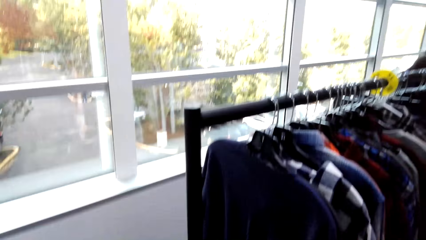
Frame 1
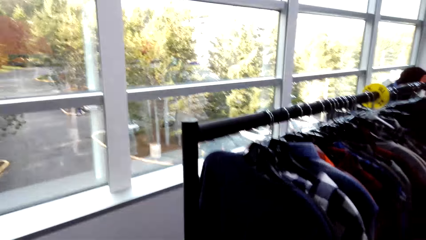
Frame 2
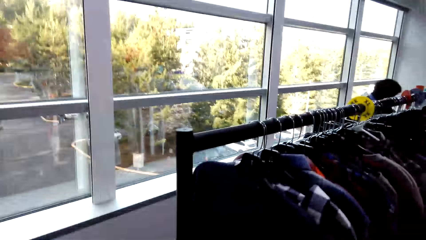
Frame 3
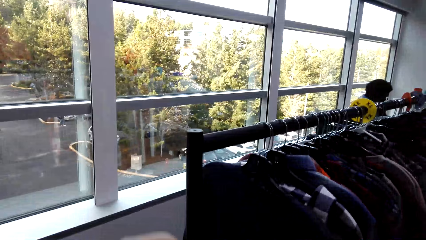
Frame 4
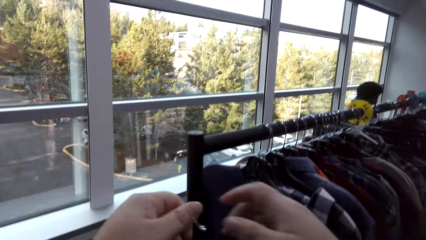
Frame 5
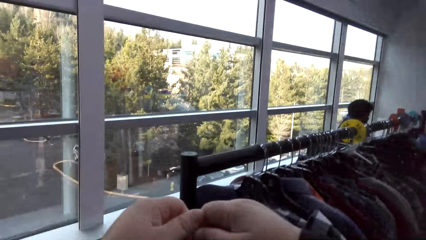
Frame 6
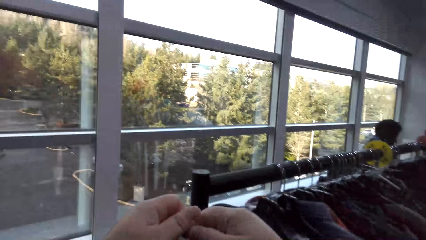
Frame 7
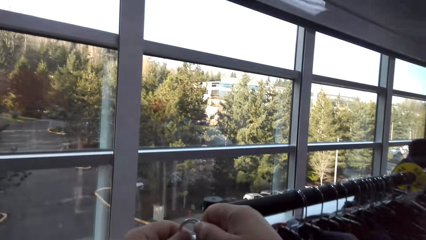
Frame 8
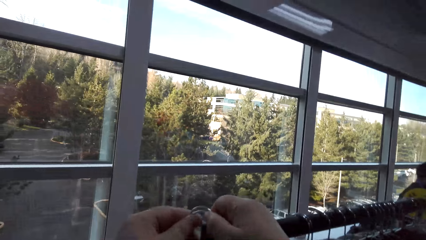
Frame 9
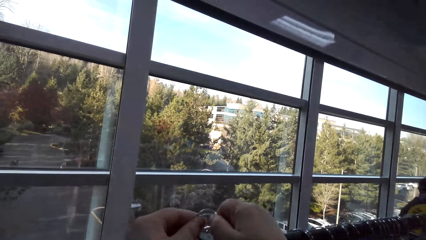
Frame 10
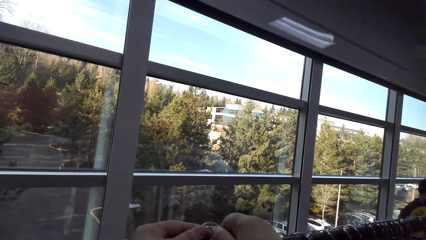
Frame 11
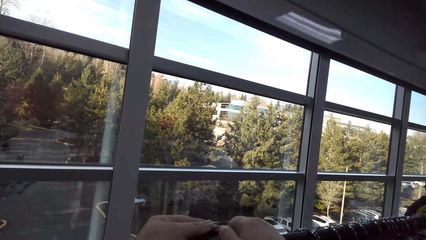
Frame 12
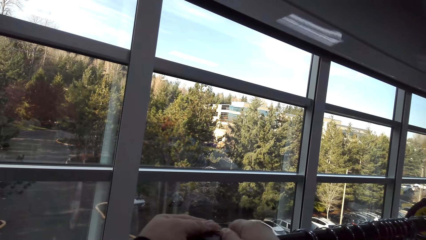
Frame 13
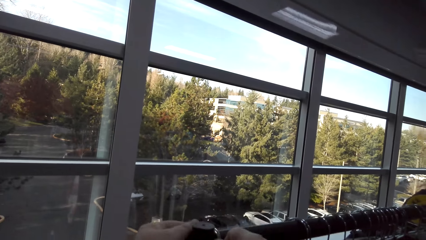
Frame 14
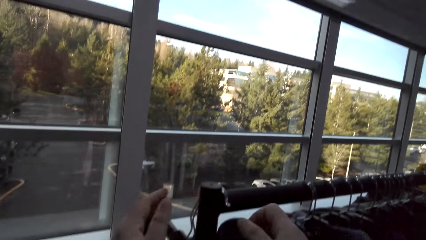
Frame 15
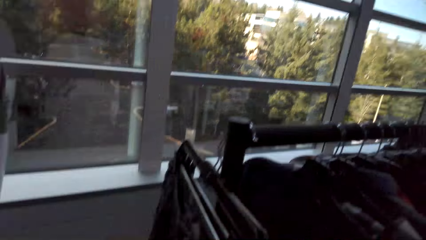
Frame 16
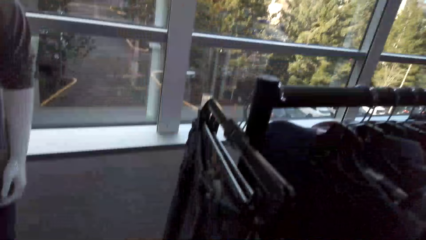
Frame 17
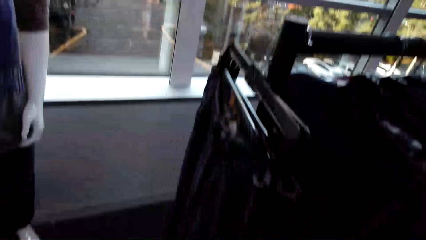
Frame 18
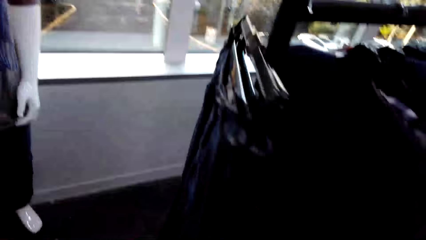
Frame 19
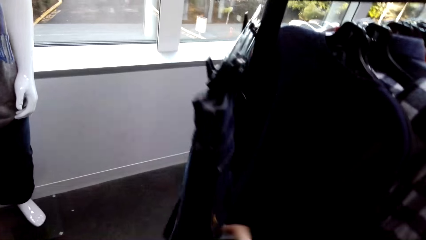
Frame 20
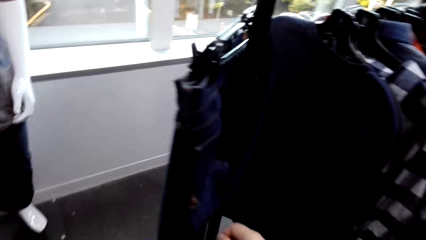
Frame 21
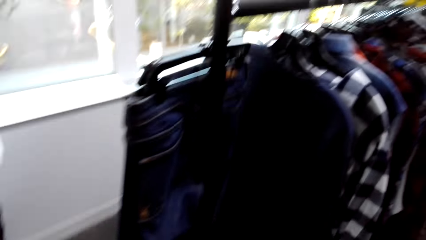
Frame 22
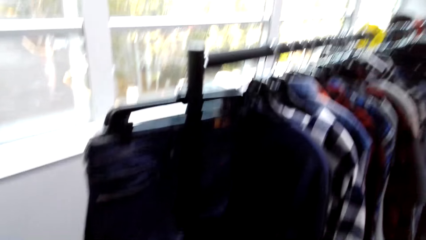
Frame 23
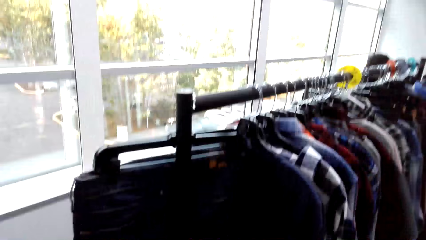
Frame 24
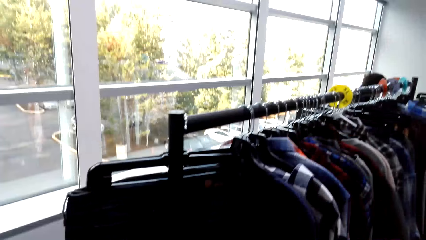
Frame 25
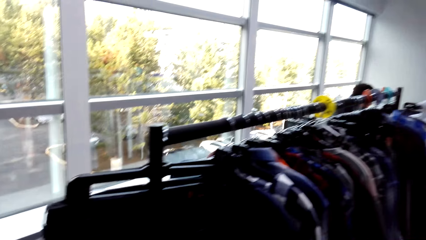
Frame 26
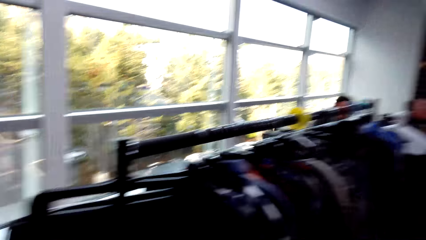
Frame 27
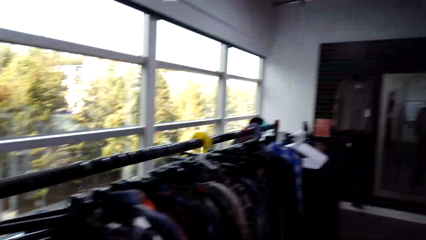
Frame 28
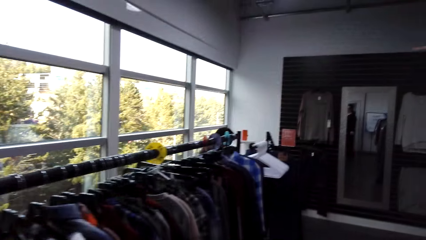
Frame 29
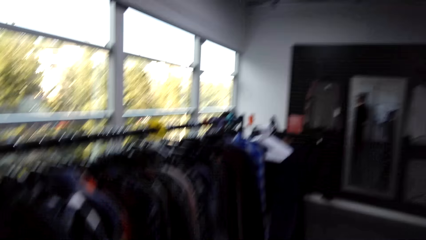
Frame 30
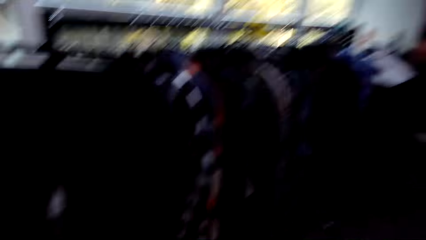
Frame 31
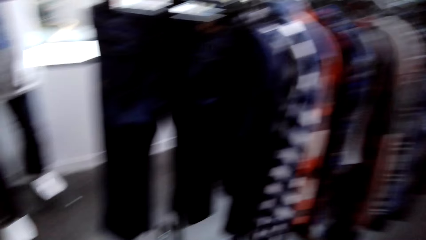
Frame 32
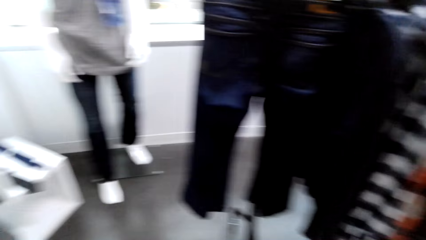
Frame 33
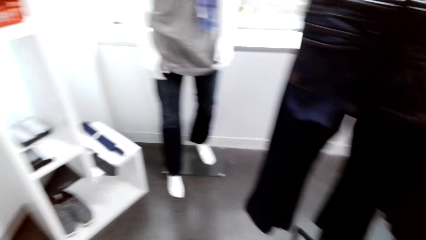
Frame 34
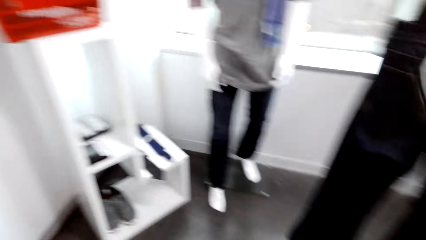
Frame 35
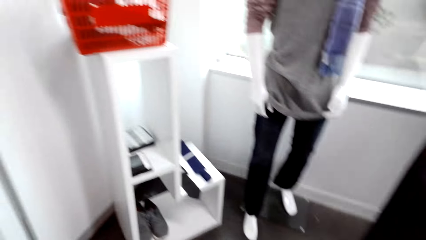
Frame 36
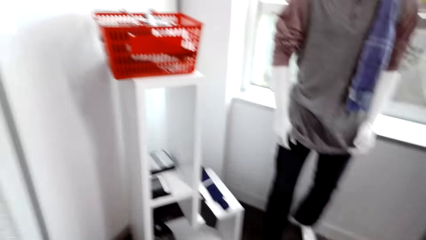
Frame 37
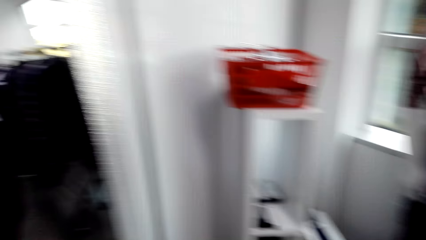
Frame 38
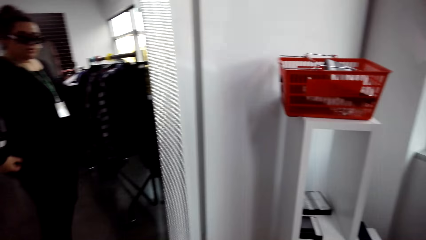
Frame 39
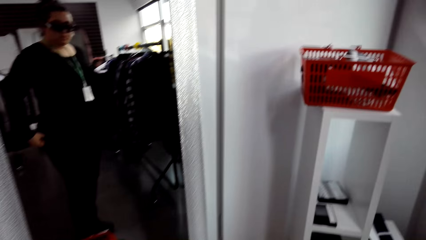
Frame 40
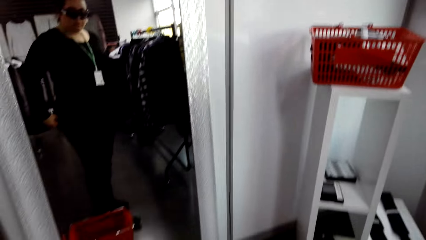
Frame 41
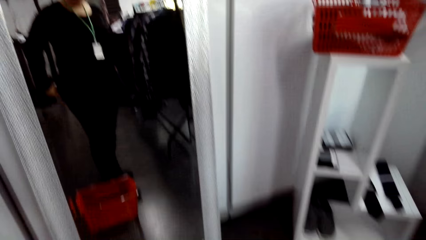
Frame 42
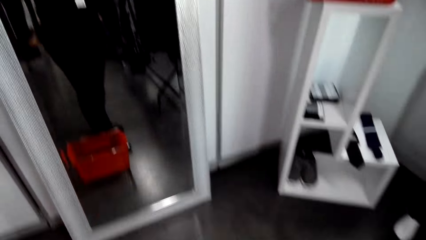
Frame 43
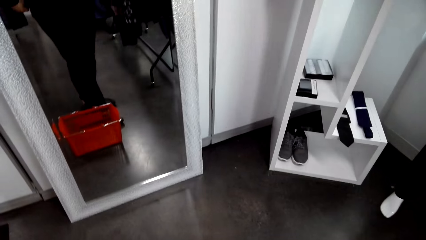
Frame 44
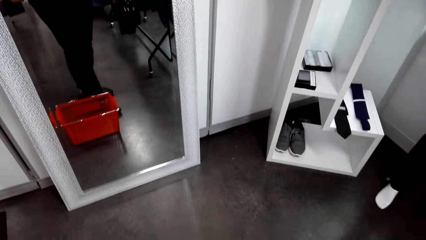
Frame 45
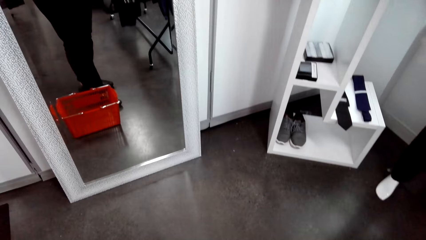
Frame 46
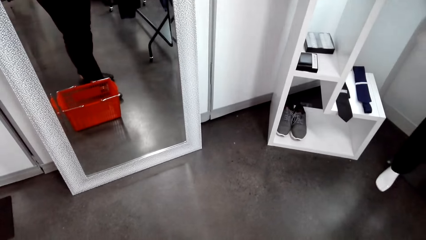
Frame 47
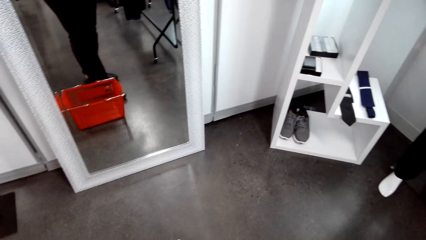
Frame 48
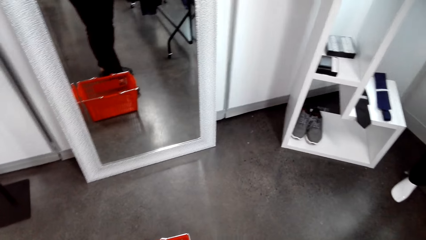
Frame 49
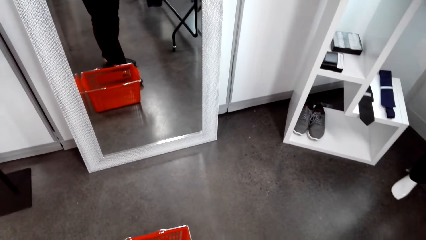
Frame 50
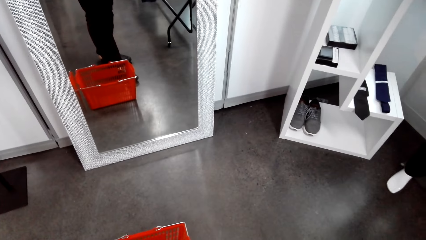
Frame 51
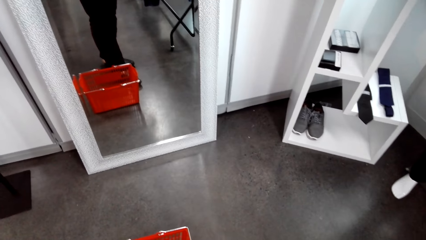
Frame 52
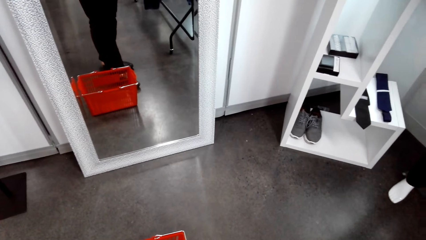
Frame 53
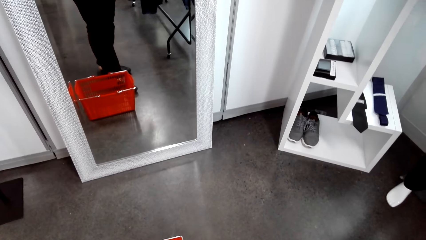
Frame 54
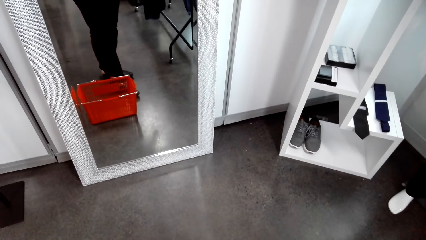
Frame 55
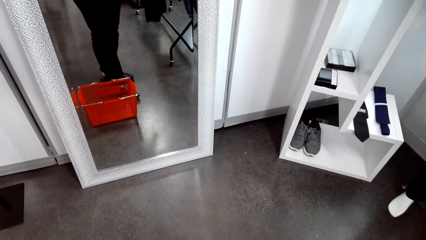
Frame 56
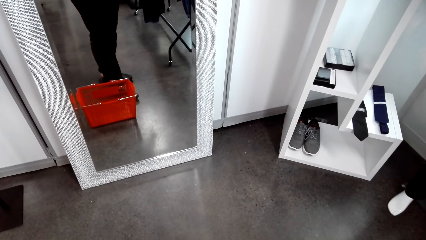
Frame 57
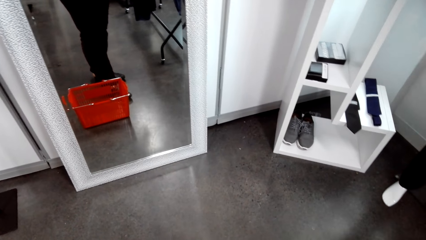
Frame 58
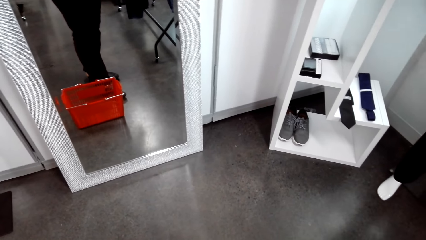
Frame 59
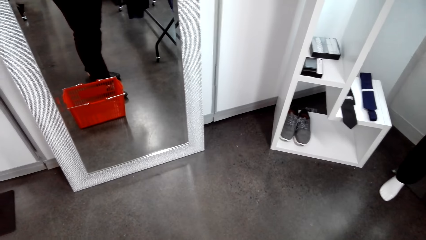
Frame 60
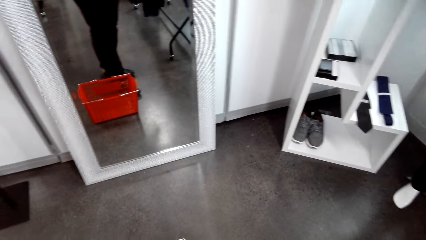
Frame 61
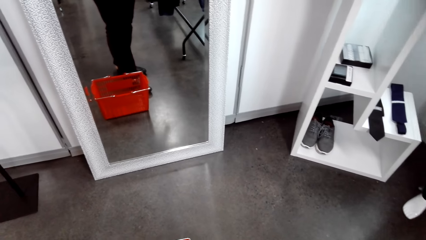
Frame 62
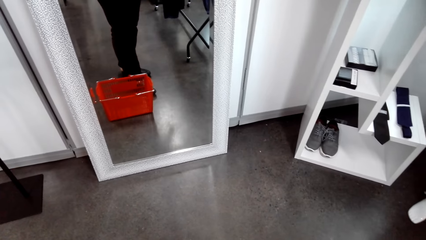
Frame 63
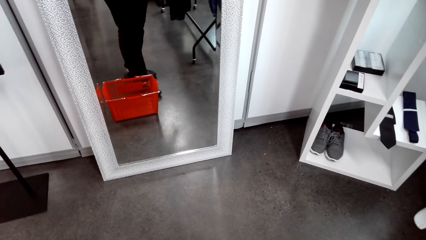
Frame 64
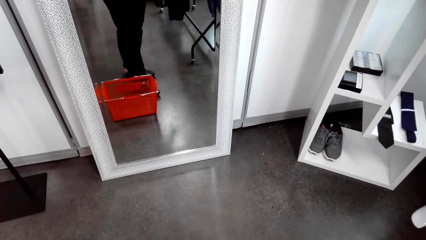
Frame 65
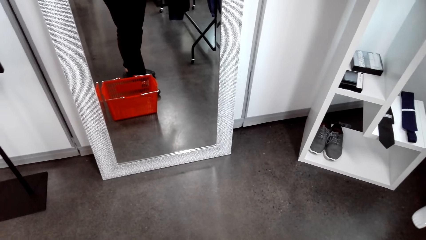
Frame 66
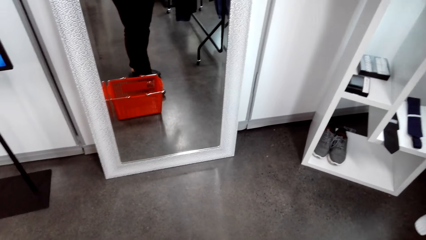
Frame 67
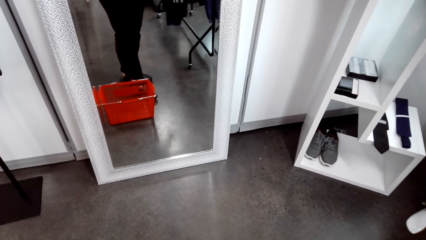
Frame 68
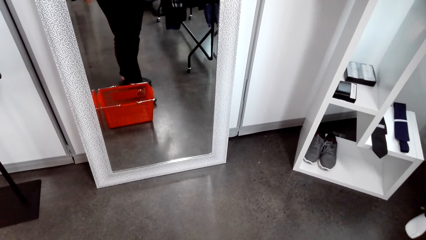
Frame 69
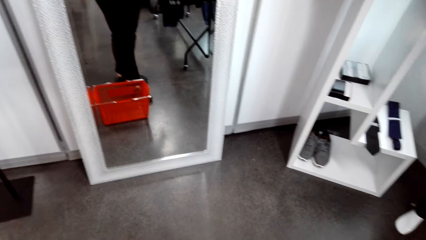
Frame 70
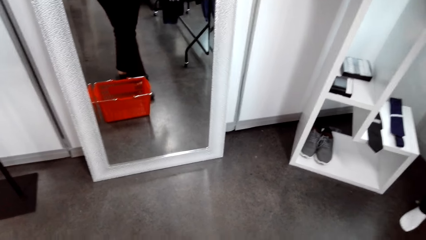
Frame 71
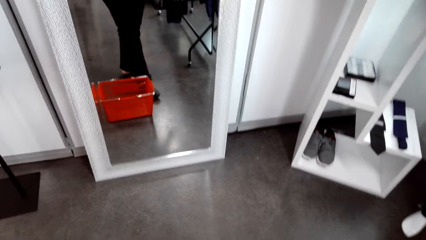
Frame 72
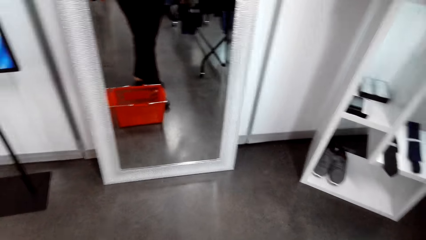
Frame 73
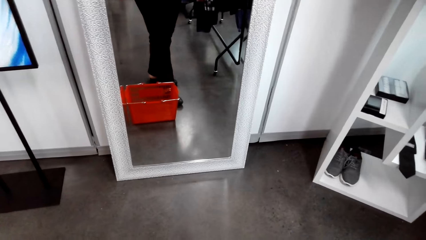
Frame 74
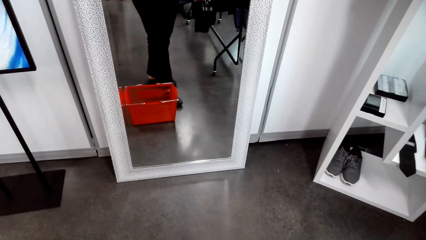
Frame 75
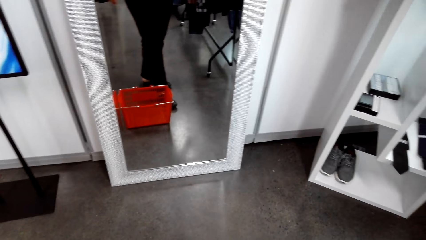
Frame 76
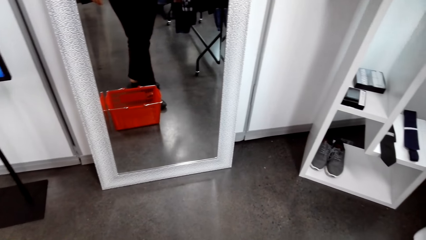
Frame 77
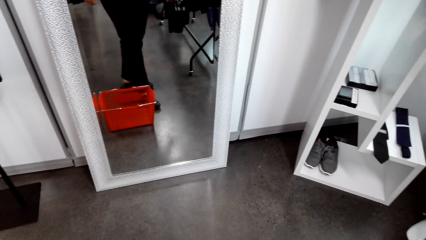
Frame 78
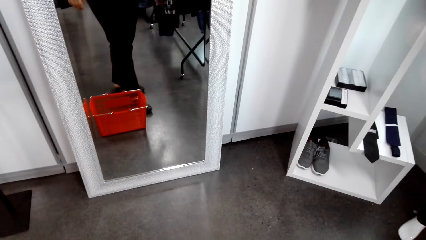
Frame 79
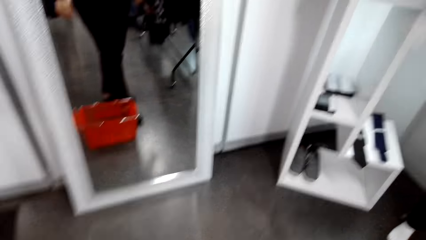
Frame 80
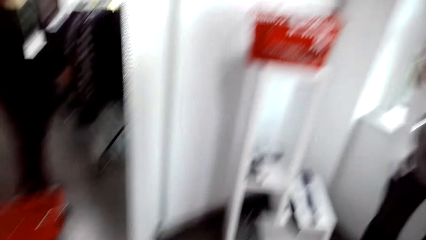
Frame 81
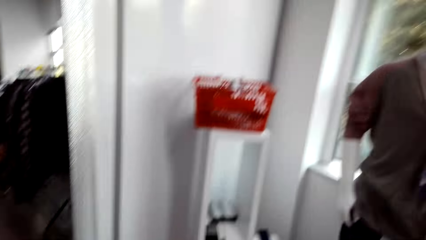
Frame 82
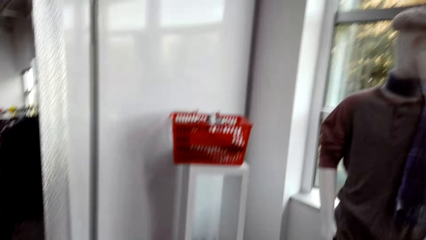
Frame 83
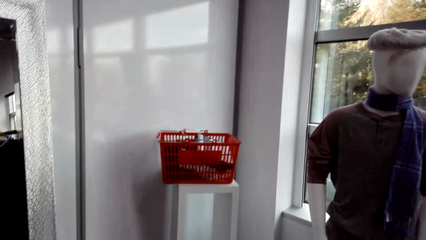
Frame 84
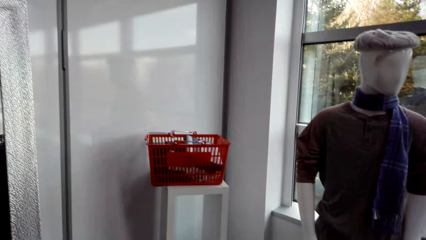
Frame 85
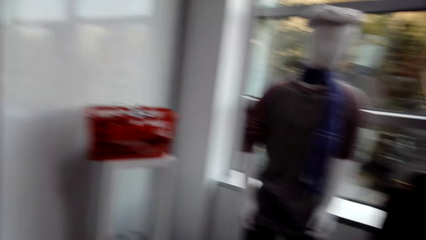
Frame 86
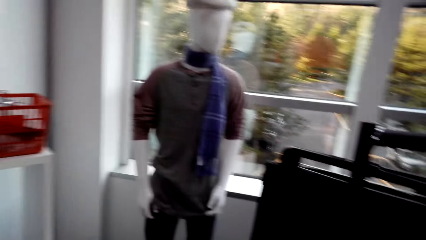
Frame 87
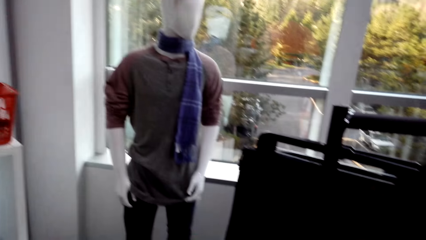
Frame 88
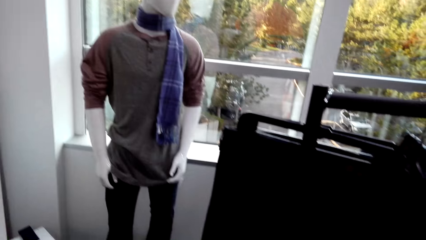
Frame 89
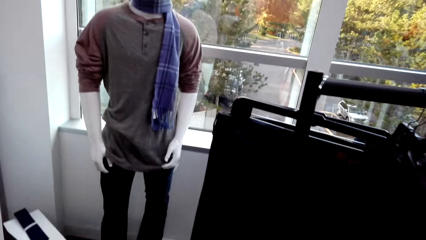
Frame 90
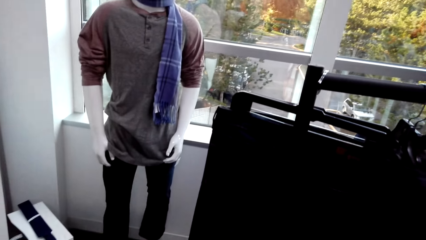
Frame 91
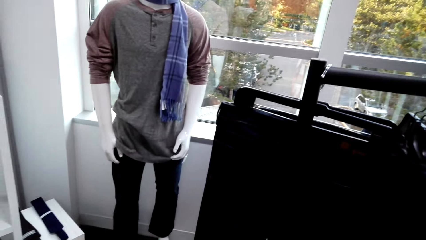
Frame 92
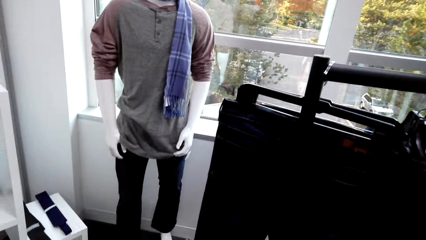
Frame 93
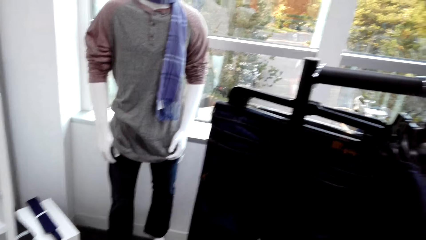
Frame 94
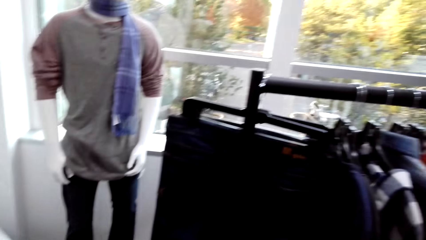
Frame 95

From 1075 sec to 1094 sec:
The camera wearer puts clothes on the clothes hanging rod. A man interacts with the camera wearer. The camera wearer looks at the mirror. They stand in front of the mirror.
